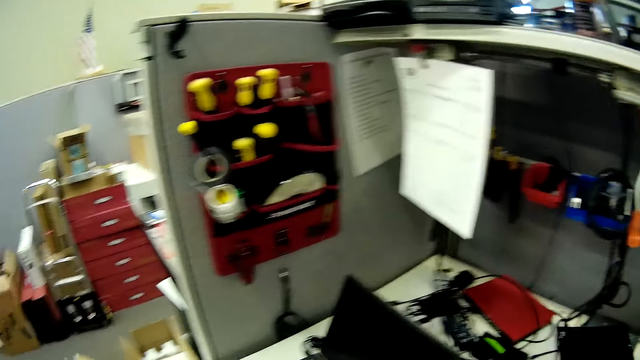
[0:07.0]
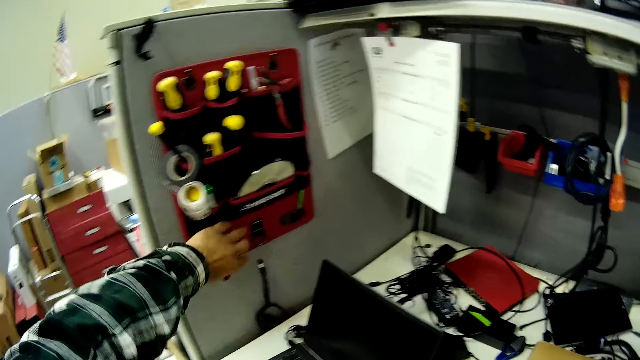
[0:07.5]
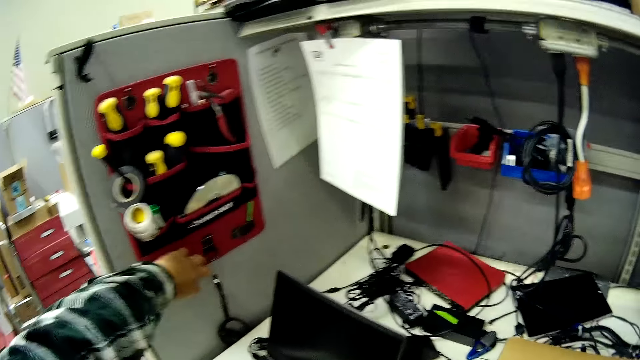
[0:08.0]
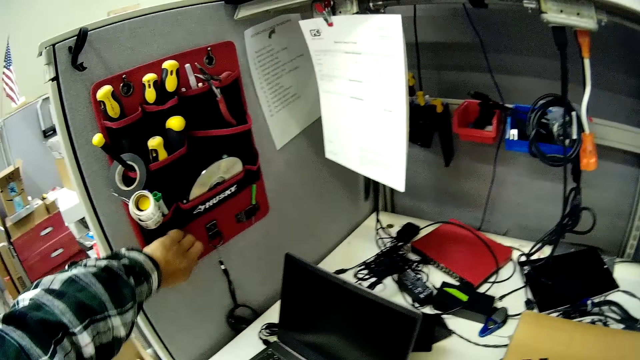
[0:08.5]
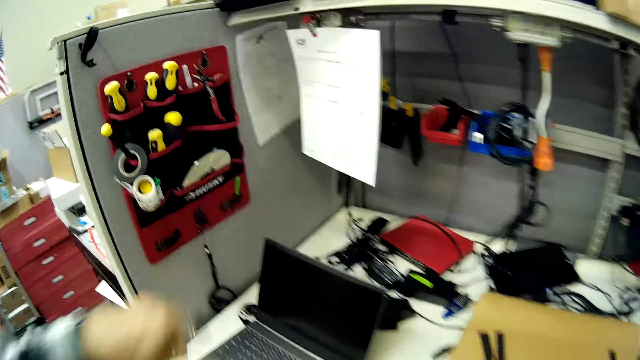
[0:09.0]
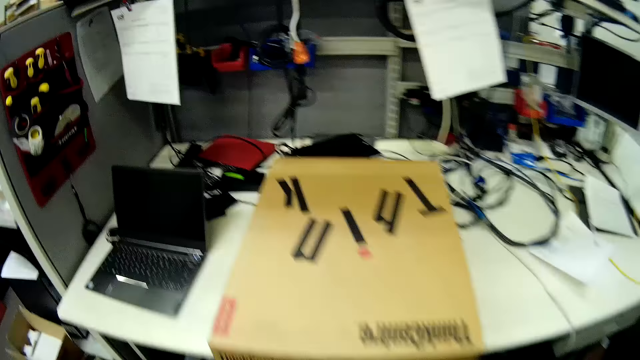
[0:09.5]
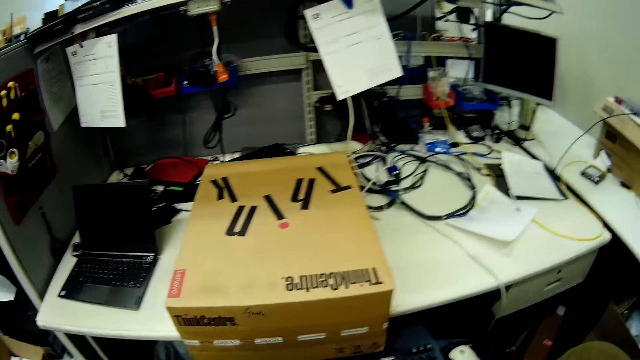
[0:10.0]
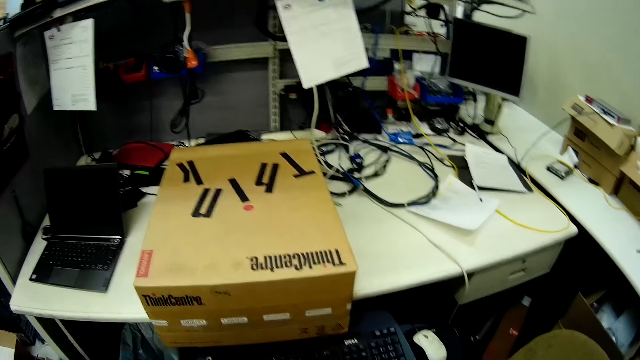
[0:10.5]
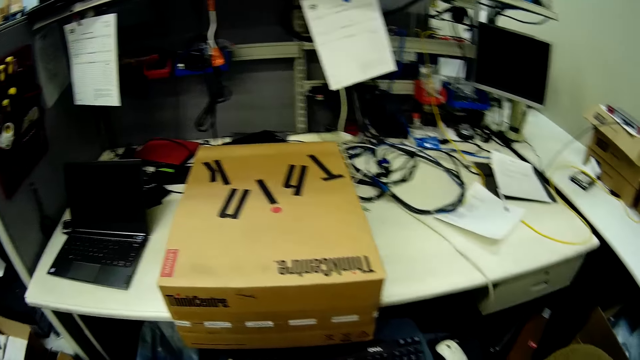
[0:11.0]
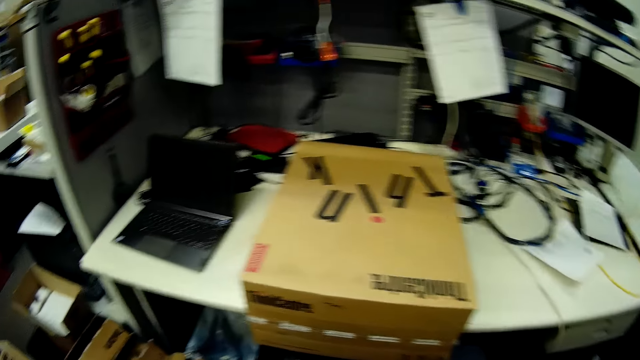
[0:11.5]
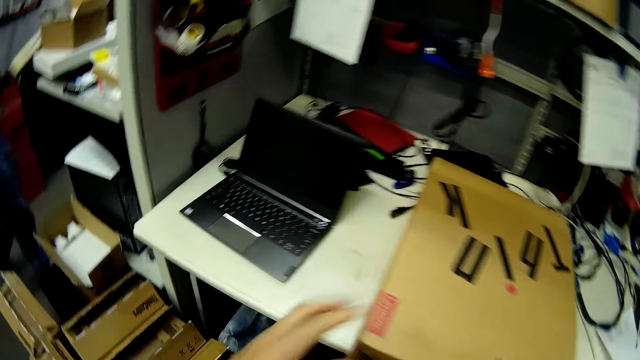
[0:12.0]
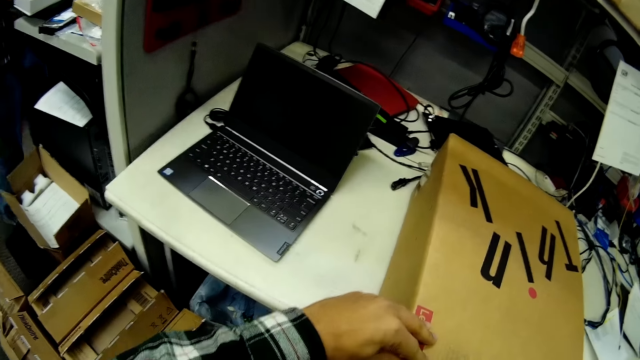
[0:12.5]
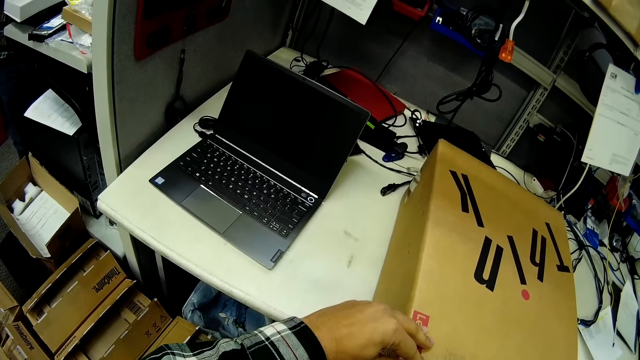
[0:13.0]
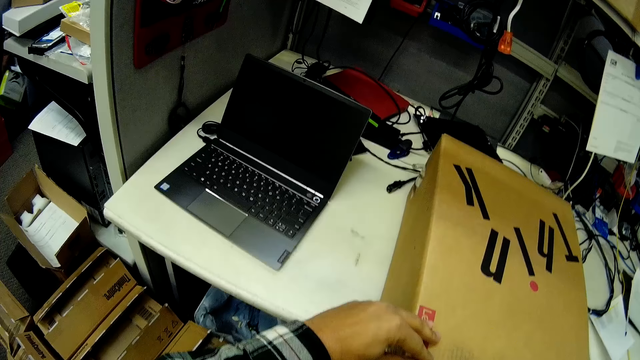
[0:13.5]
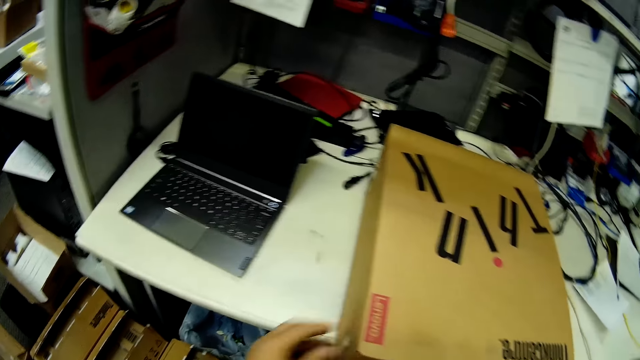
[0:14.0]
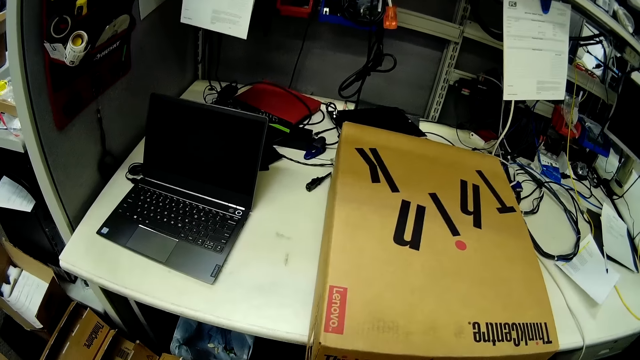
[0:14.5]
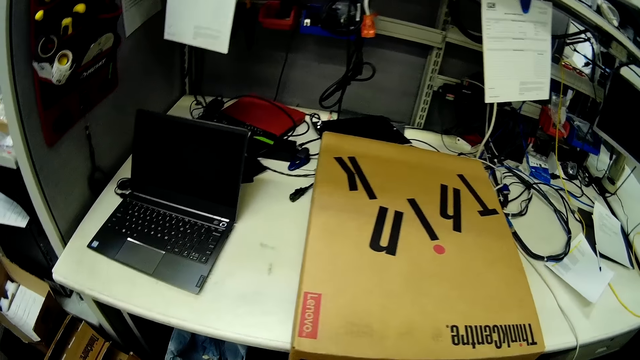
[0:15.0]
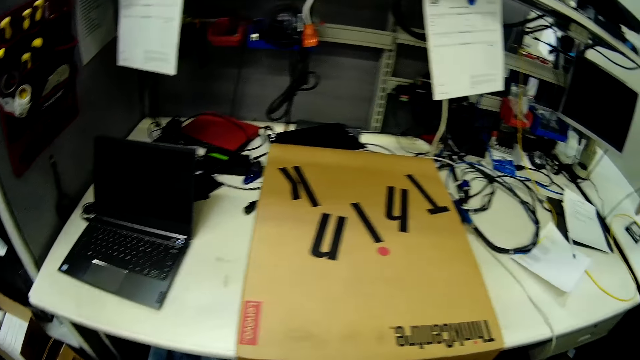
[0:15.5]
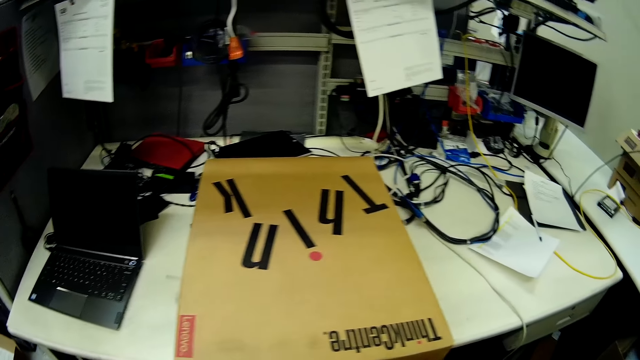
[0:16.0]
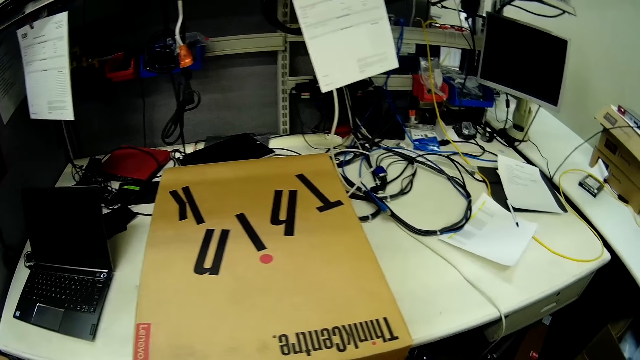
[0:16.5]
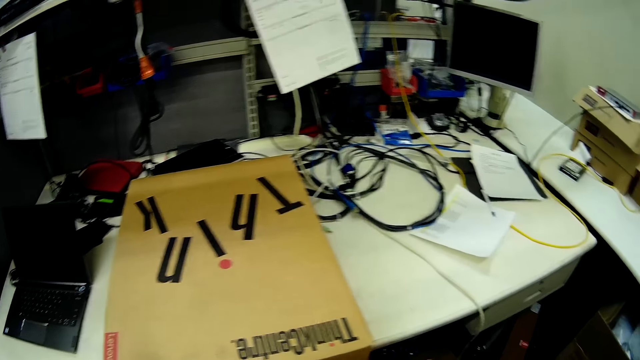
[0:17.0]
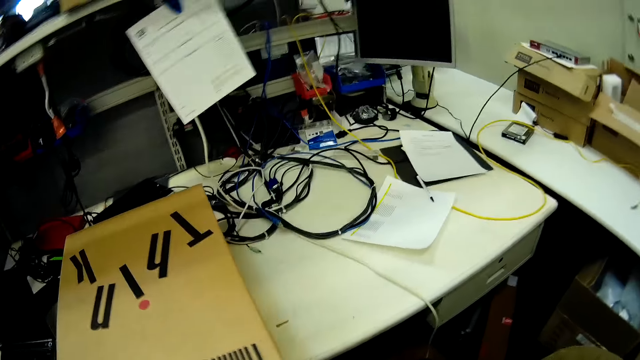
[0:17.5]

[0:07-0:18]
The camera wearer picks up a pocket knife. They hold the box. They look at the box.

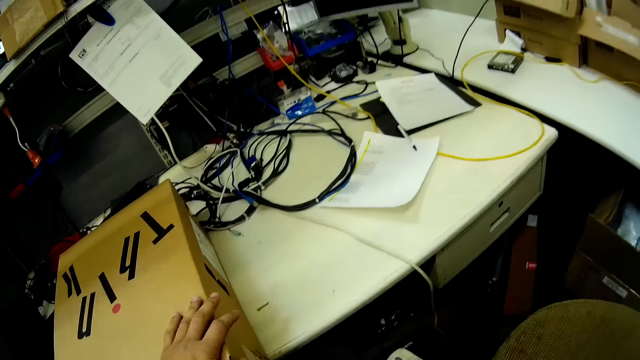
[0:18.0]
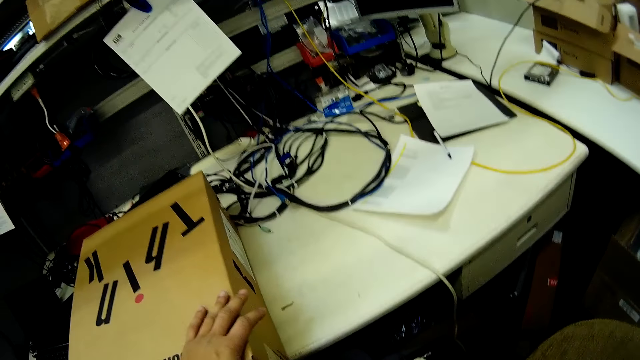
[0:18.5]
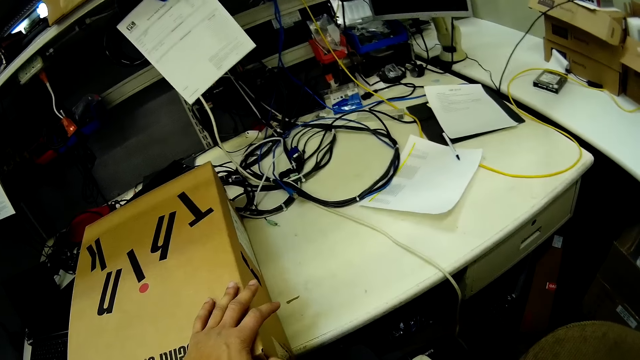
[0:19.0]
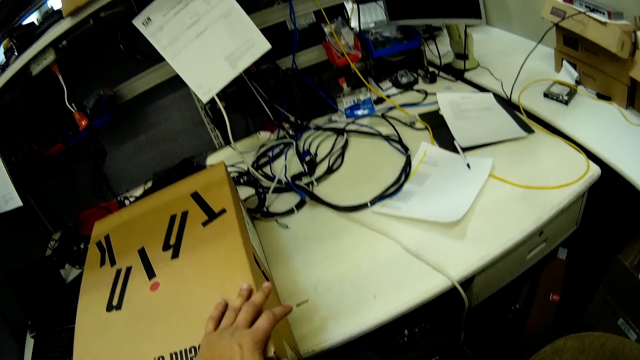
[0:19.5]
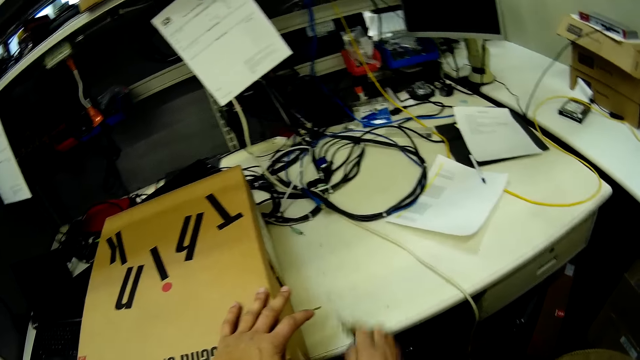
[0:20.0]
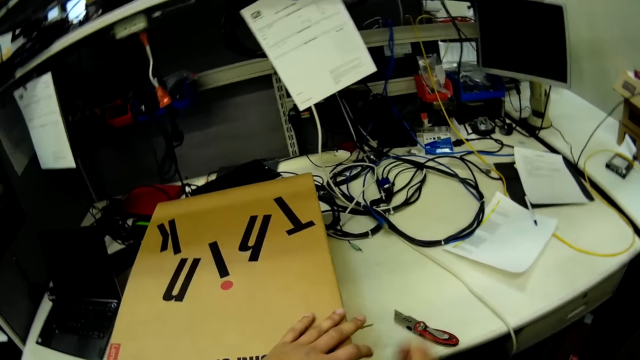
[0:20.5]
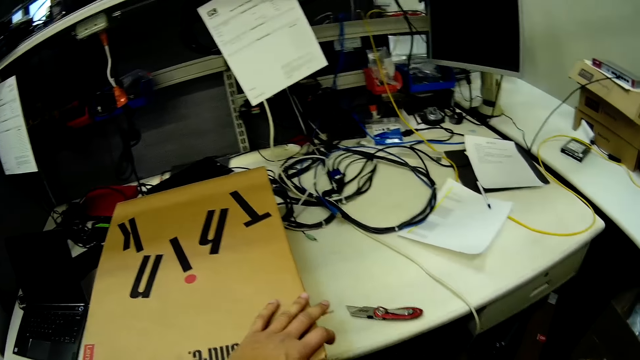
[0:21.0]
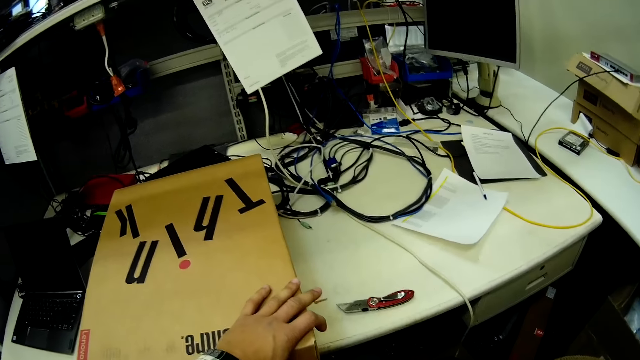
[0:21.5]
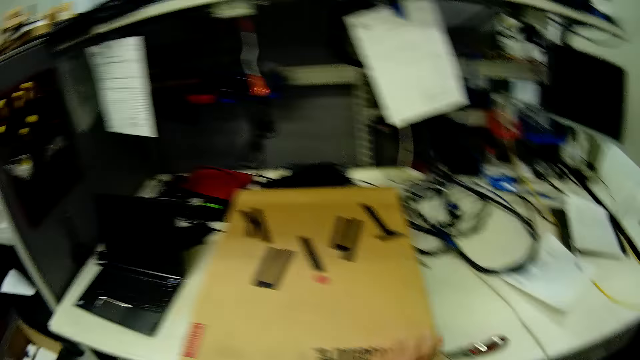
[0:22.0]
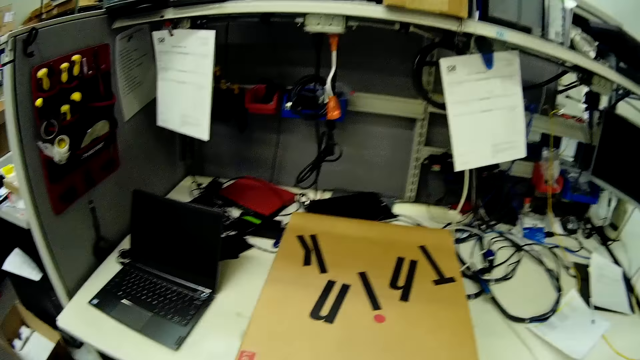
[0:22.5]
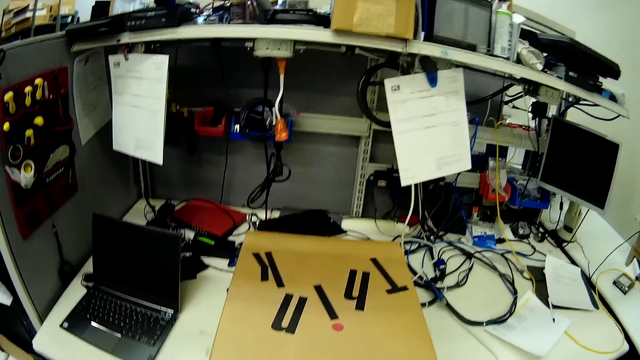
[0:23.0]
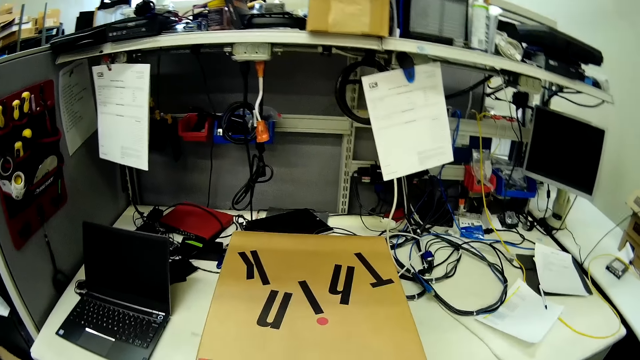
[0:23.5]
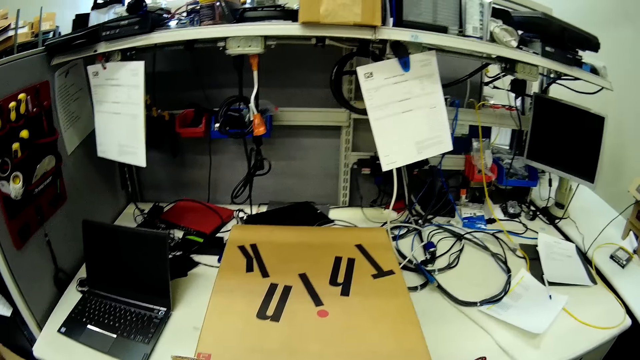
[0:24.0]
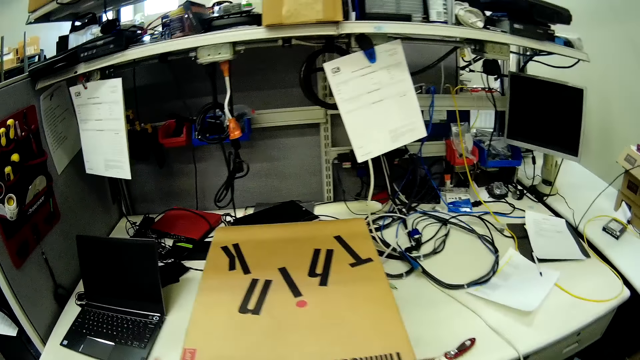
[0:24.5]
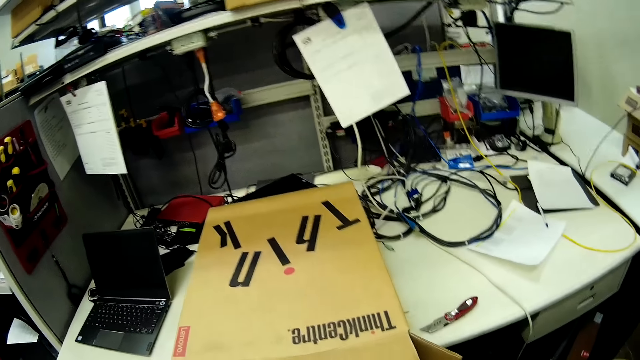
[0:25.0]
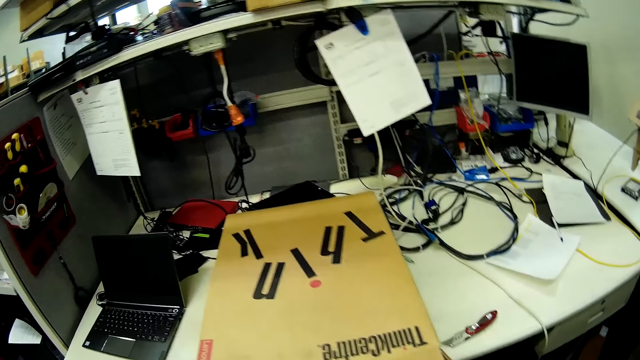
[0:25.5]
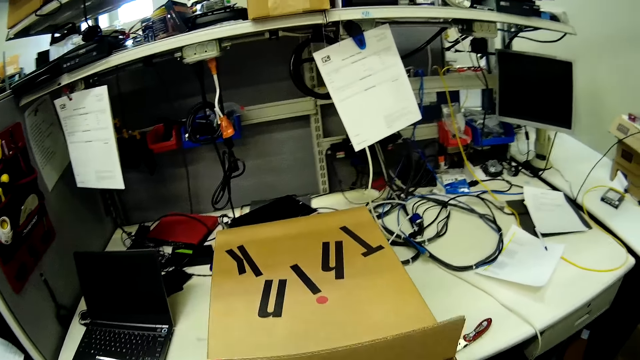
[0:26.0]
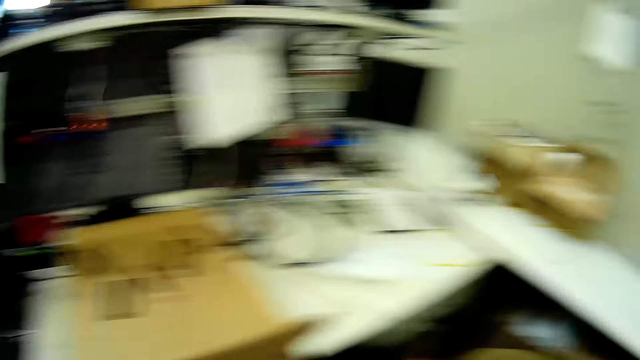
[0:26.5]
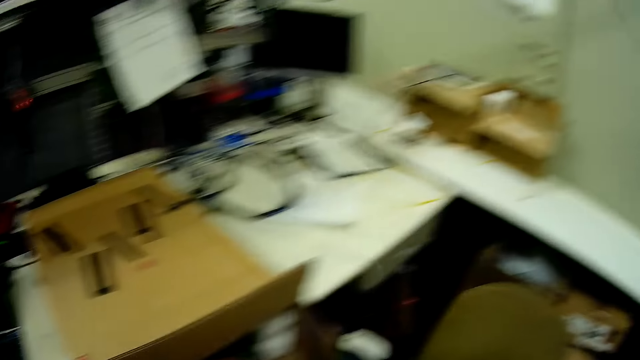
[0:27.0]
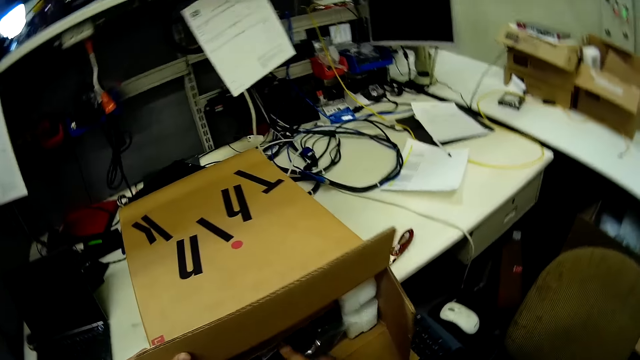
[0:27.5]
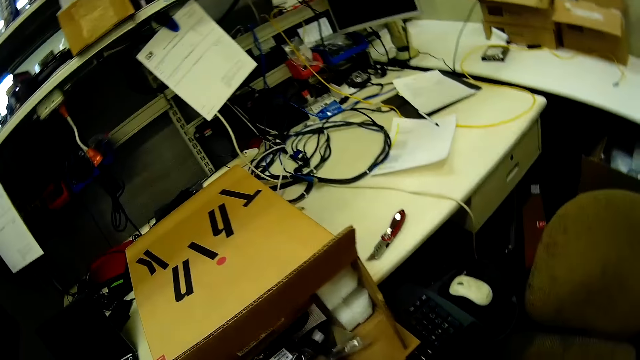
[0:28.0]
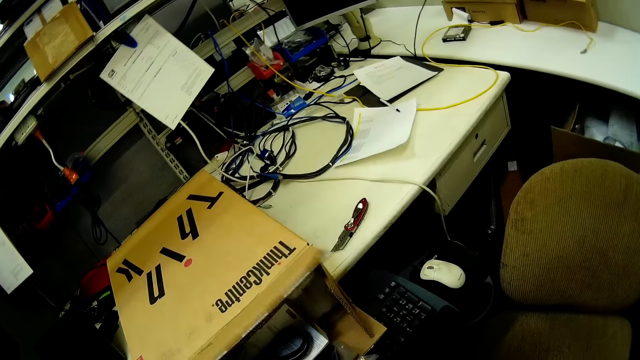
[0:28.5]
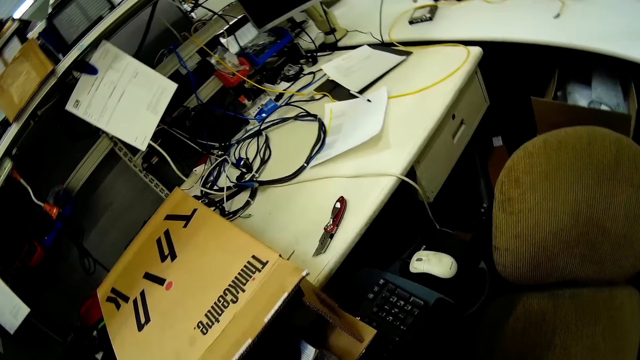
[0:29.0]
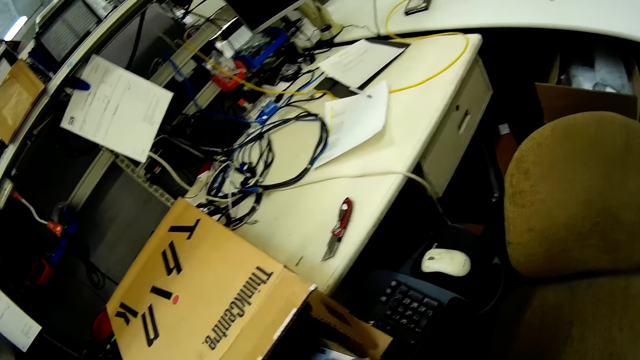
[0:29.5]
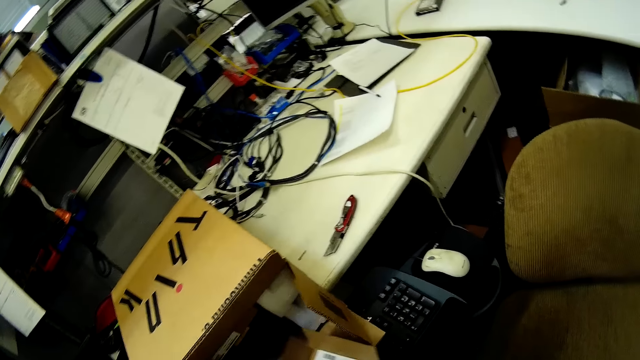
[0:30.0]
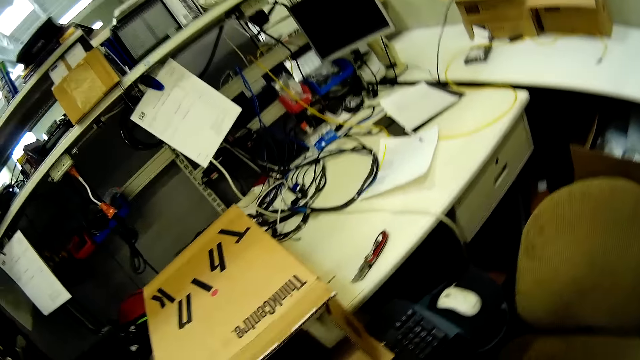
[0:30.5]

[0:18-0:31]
The camera wearer holds the box and removes something from it. They put the pocket knife down. They open the box. They remove something from the box.
